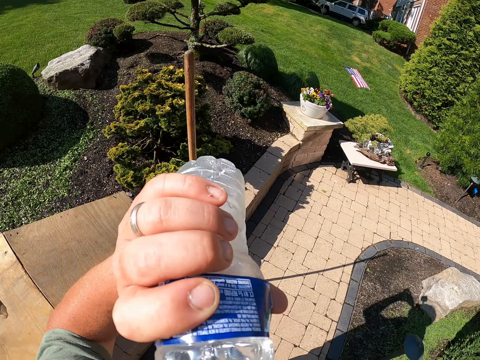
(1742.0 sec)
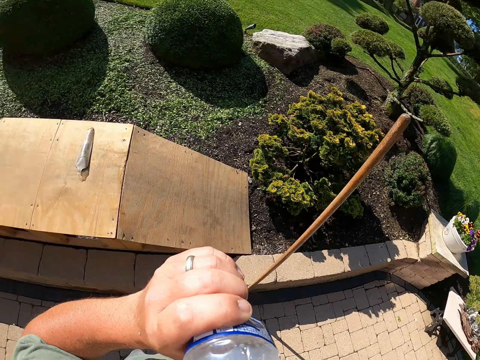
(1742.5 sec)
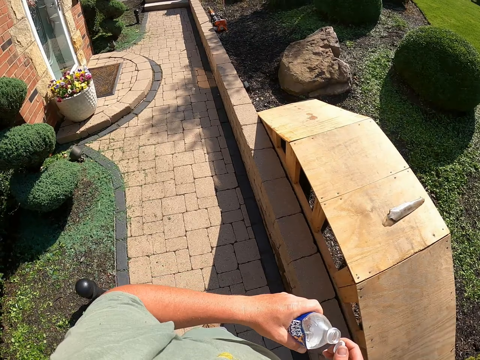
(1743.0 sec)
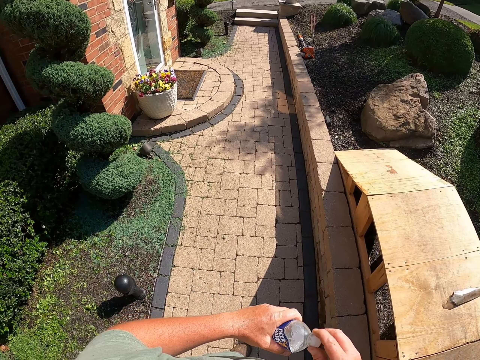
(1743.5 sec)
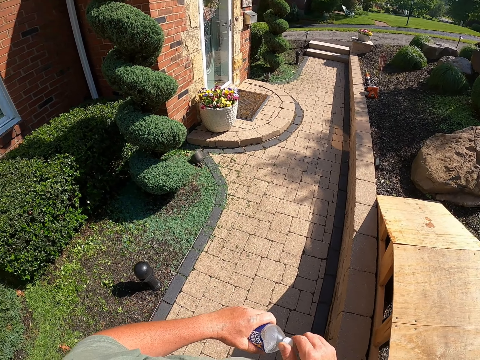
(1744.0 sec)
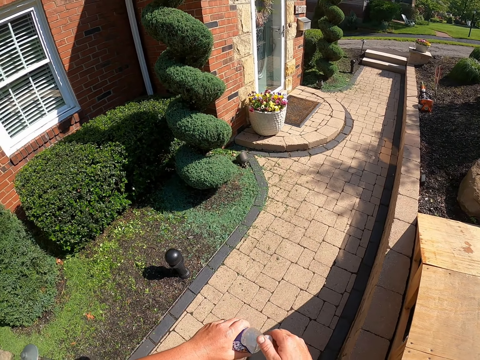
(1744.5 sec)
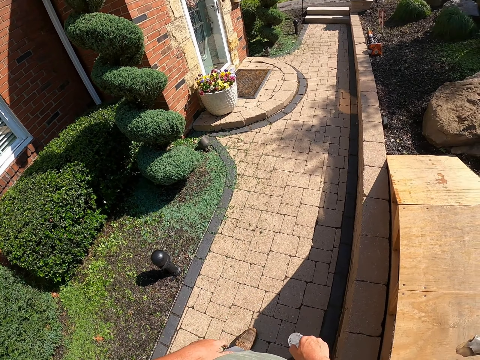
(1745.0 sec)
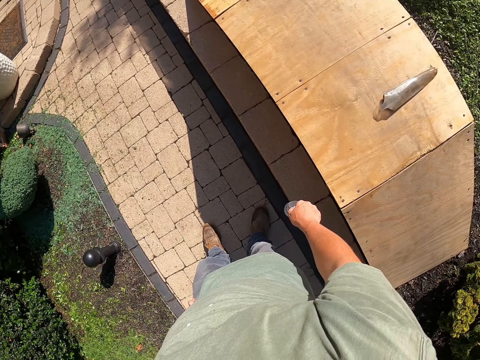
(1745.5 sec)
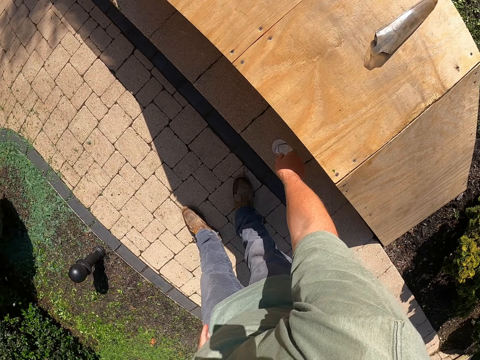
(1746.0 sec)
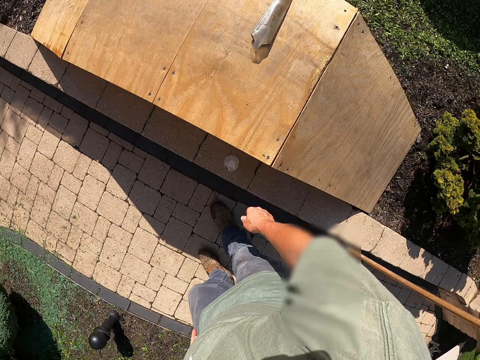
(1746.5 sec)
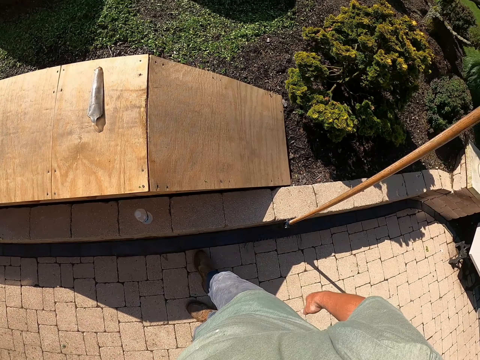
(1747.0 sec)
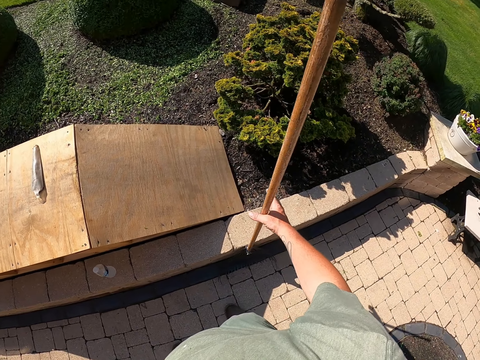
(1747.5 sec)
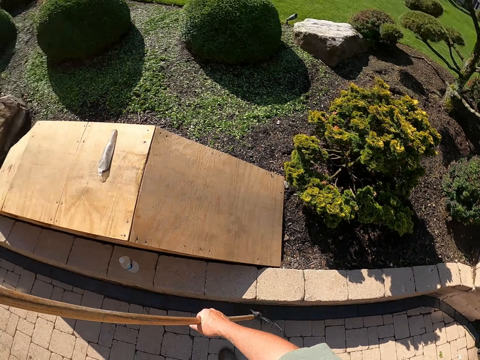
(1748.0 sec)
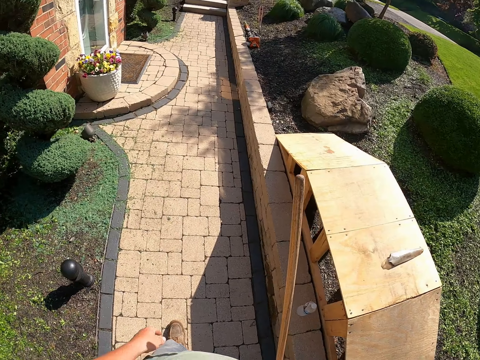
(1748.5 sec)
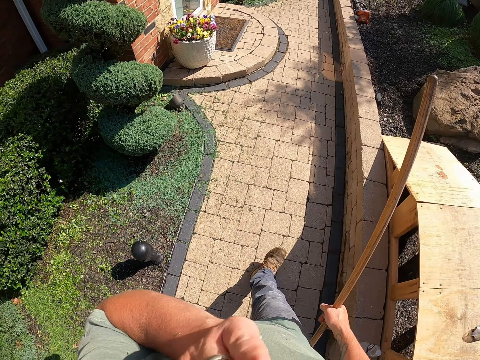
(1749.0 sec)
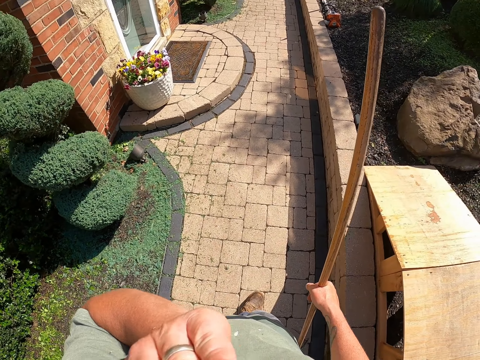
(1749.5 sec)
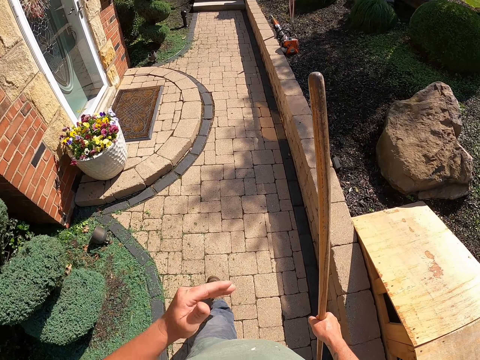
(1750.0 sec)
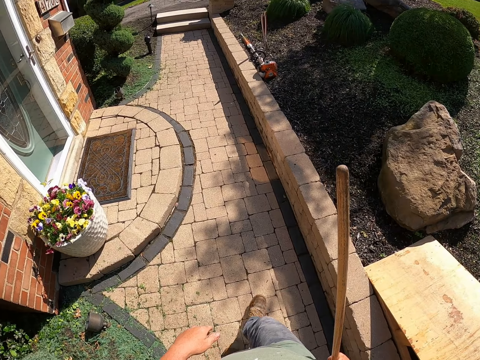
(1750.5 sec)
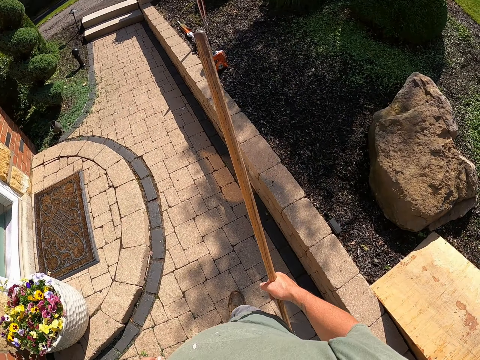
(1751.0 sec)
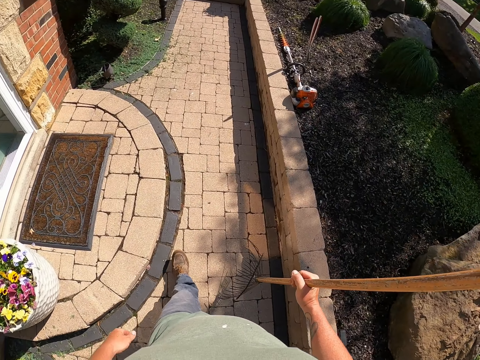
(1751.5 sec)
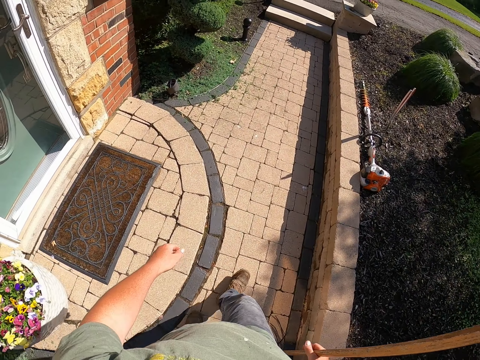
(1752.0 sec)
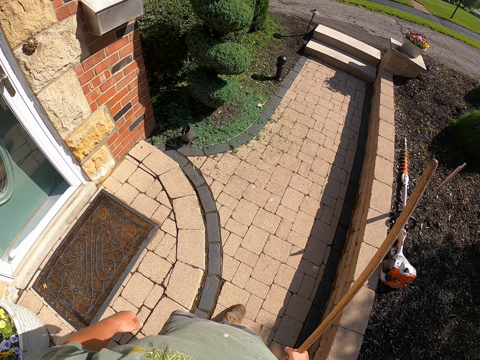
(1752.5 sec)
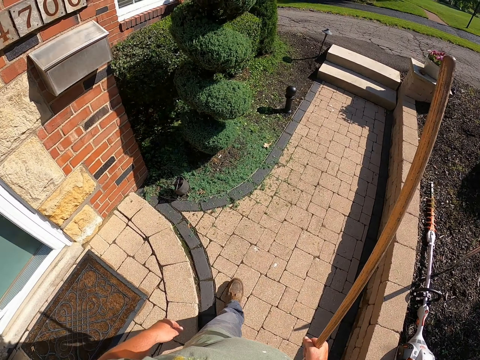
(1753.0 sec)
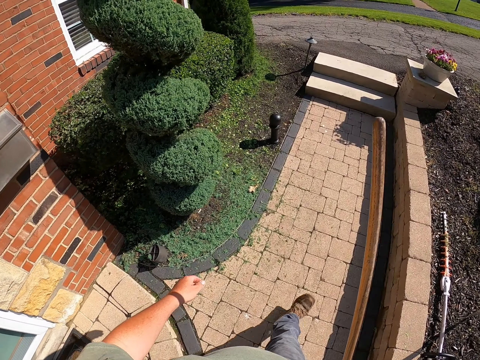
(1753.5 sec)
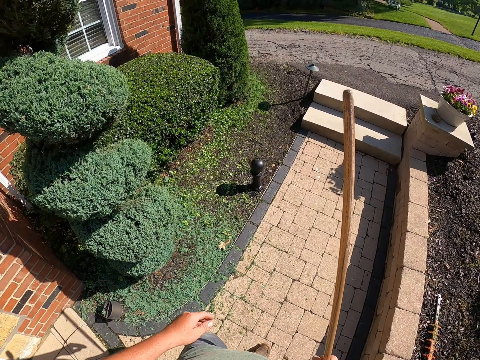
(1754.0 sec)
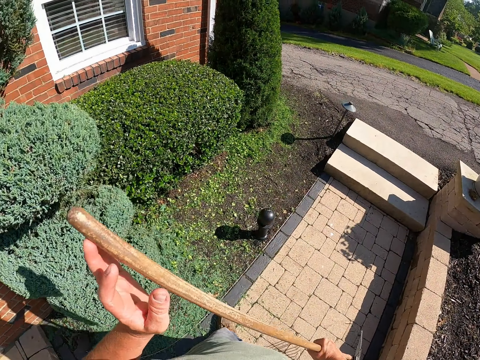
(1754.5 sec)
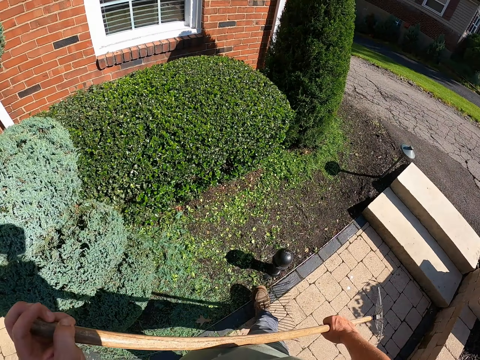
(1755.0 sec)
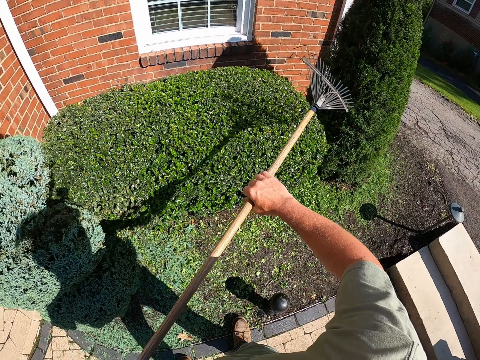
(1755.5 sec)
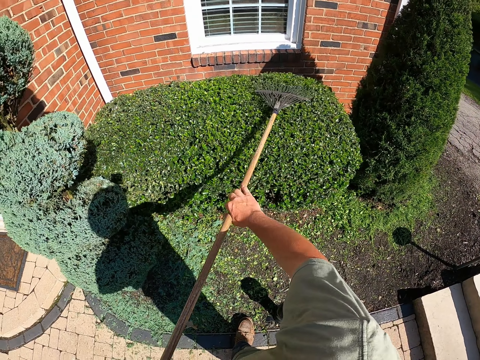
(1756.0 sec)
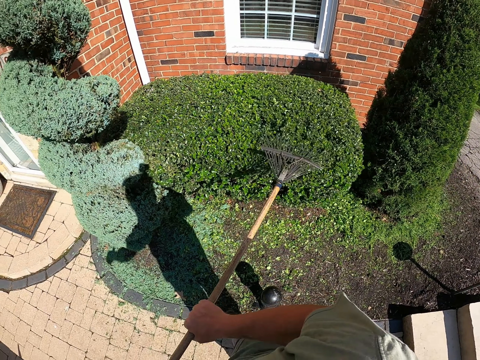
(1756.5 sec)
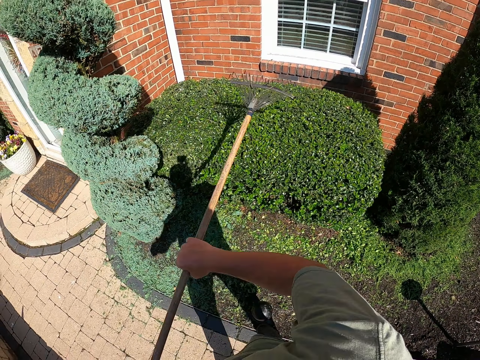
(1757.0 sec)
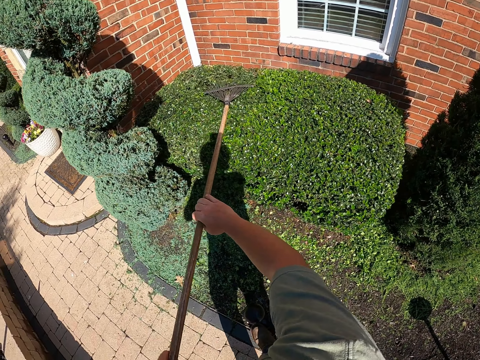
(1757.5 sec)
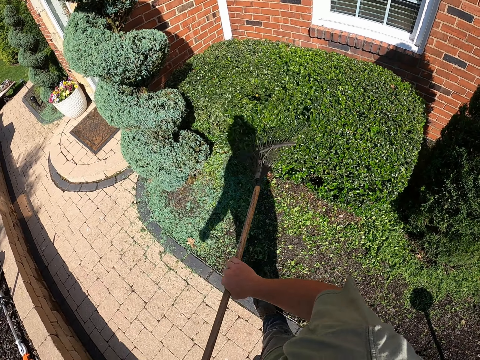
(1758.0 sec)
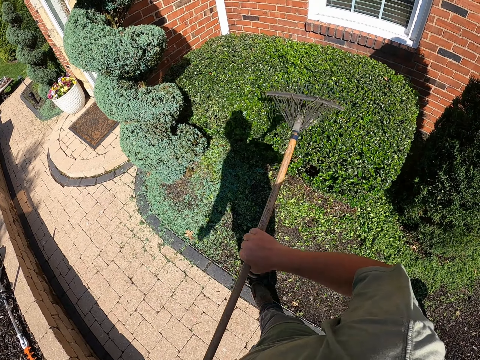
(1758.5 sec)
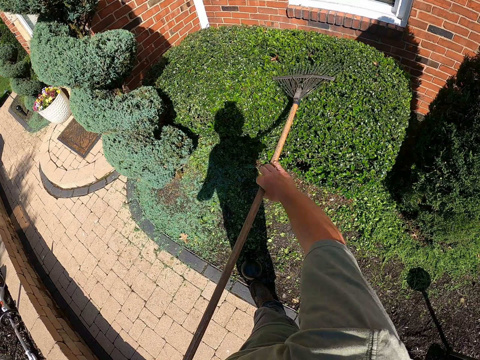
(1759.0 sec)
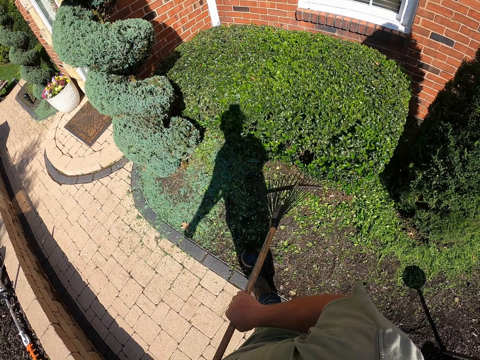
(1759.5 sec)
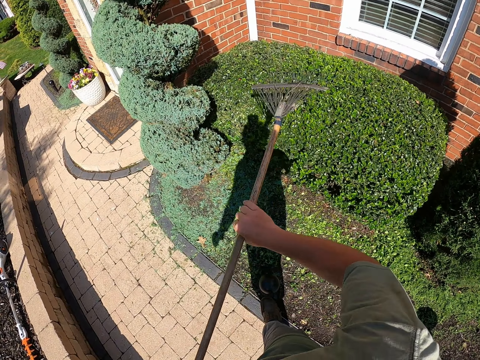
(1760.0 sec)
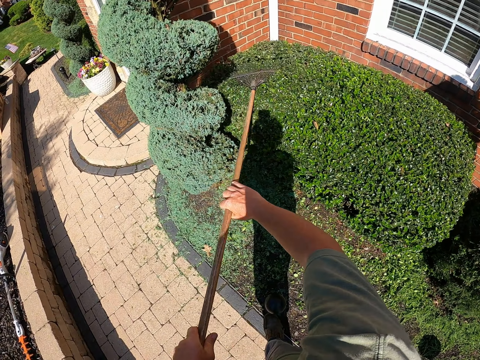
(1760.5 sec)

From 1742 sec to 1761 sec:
The camera wearer closes the water bottle. He puts the bottle of water down. He rubs his pant. He picks up a rake. He holds the rake. He moves around. He touches the face. He lowers a hand. He holds the rake. He scrapes a flower. He removes dust.

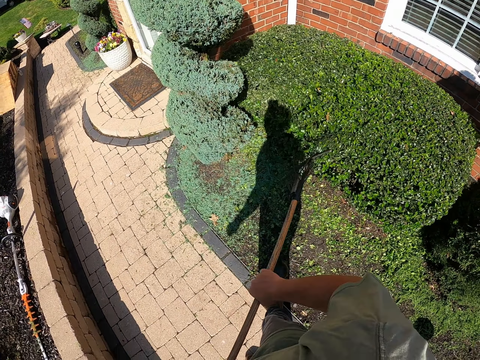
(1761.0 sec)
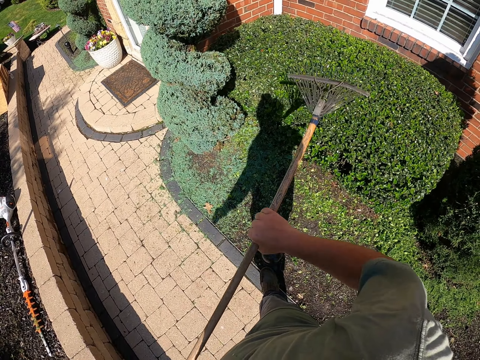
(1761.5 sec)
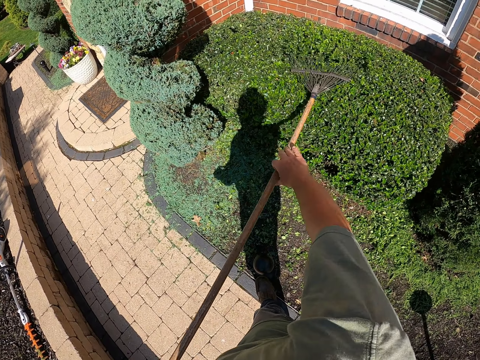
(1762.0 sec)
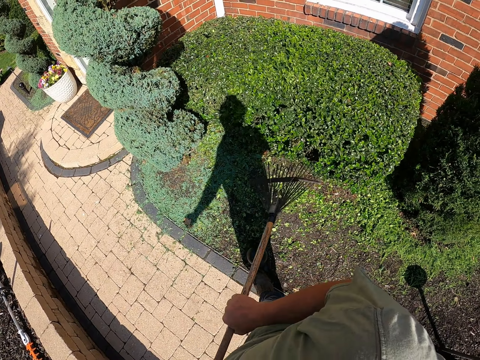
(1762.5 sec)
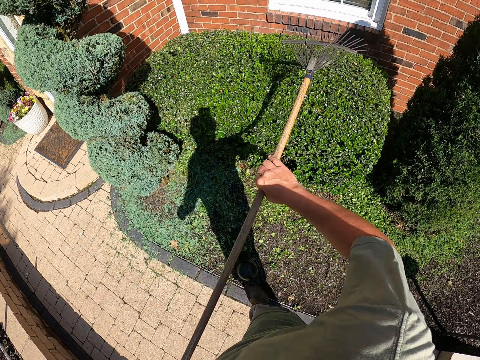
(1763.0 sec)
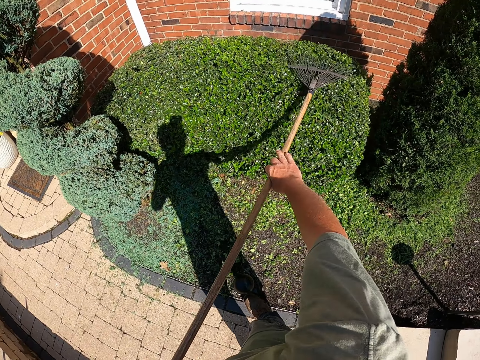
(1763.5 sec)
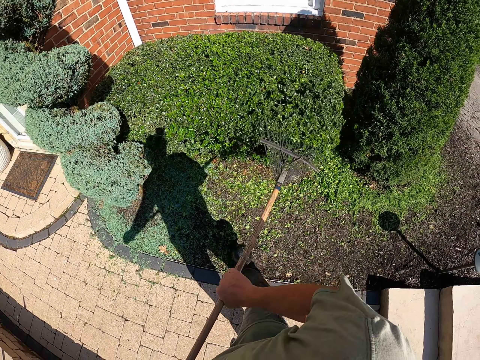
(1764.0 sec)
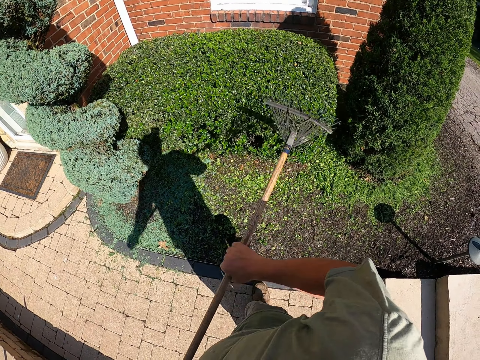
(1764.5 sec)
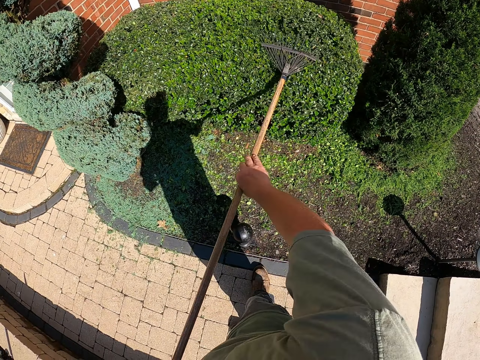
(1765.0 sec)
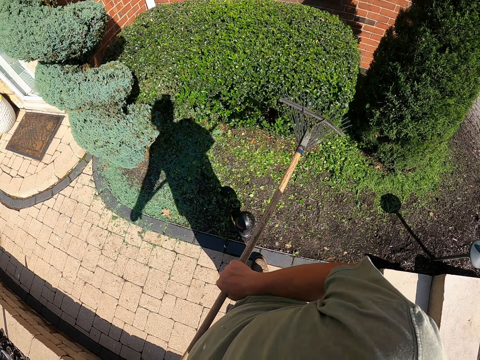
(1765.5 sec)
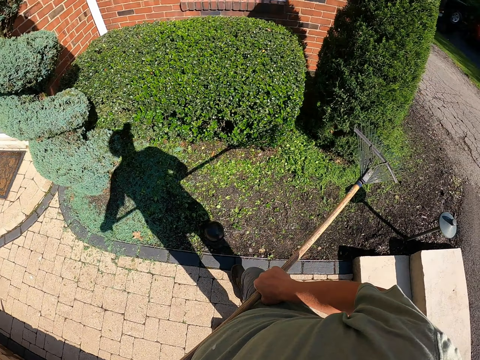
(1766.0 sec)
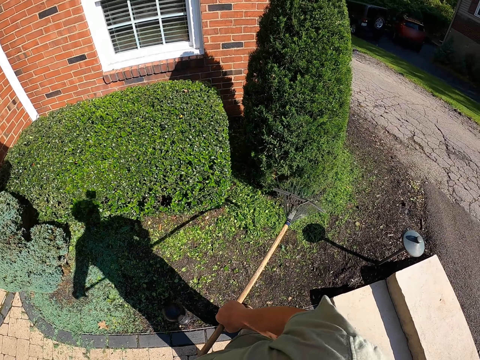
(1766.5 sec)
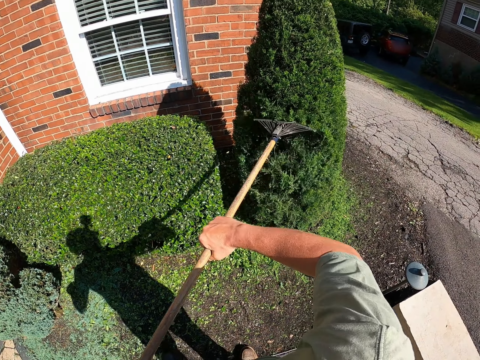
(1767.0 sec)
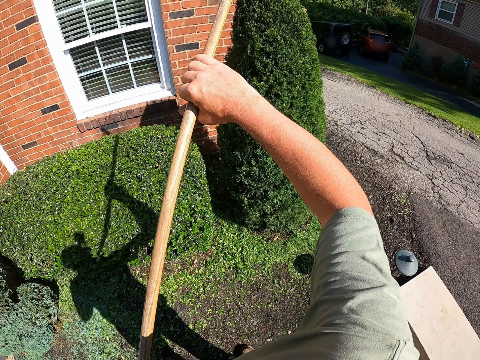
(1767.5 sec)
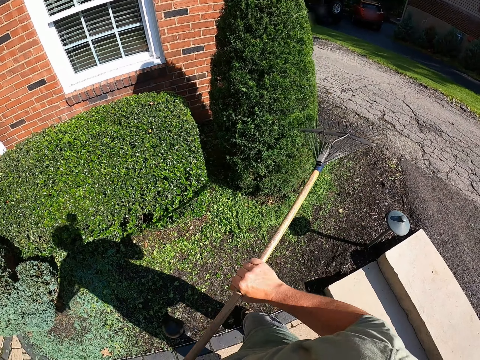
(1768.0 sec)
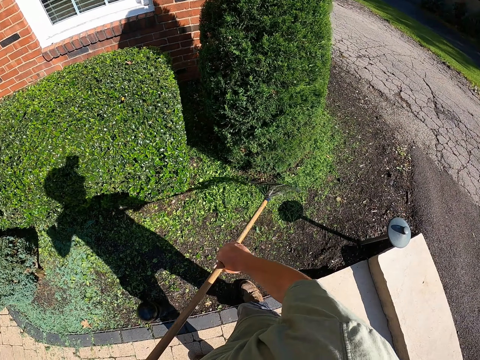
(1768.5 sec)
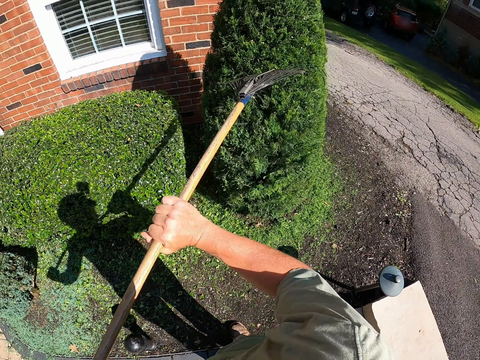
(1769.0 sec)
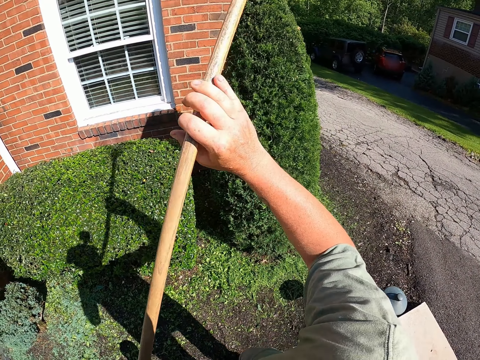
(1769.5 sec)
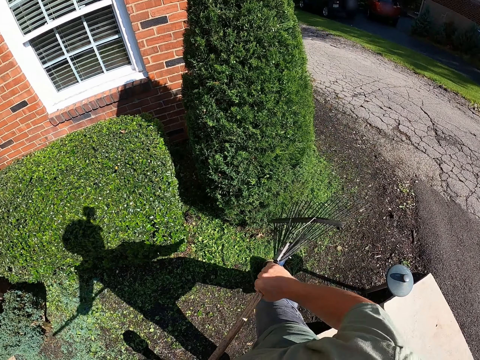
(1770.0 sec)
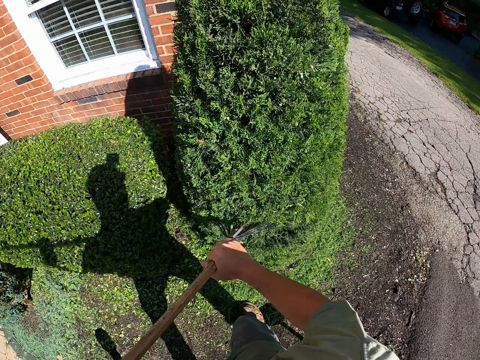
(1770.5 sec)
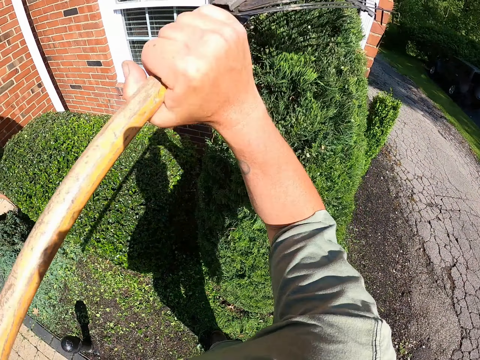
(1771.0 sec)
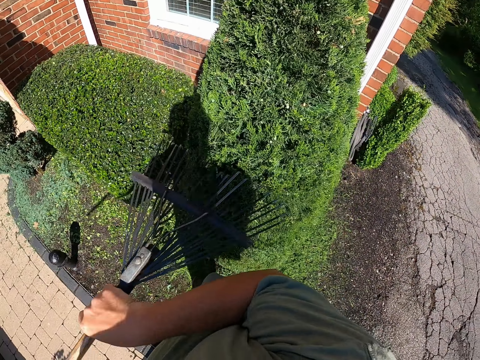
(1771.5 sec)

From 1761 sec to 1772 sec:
The camera wearer moves aside. They hold a rake. They scrape a flower. They remove dust.
